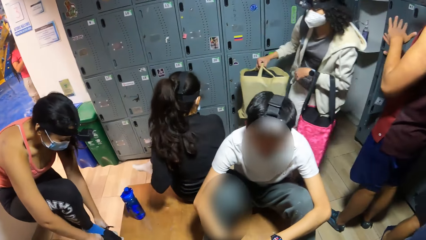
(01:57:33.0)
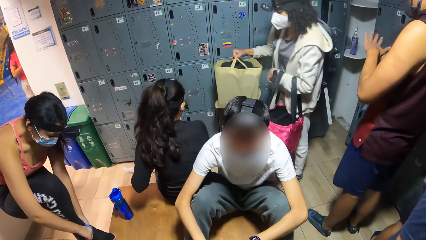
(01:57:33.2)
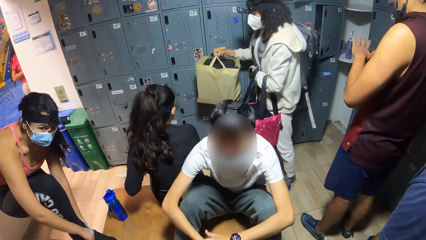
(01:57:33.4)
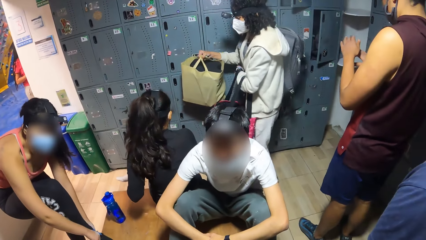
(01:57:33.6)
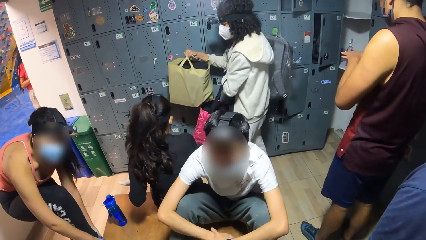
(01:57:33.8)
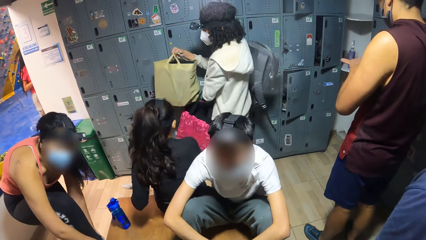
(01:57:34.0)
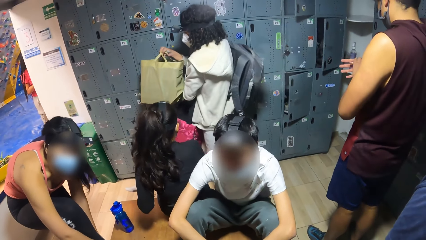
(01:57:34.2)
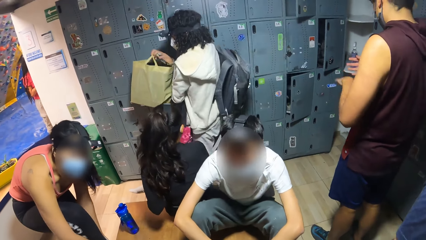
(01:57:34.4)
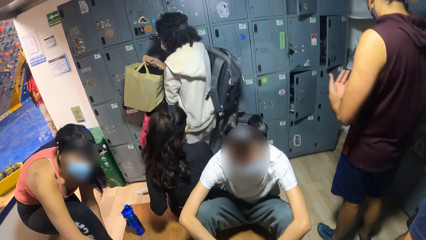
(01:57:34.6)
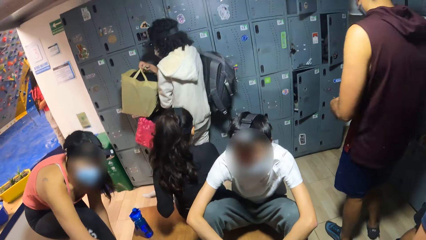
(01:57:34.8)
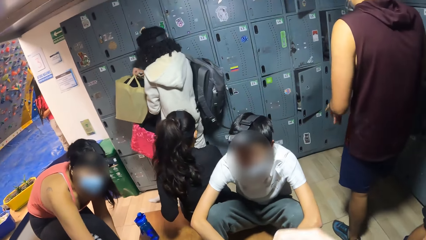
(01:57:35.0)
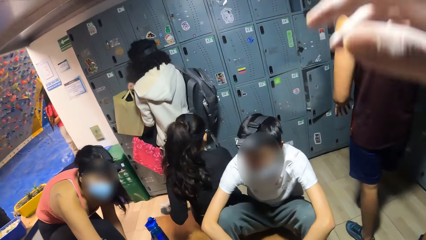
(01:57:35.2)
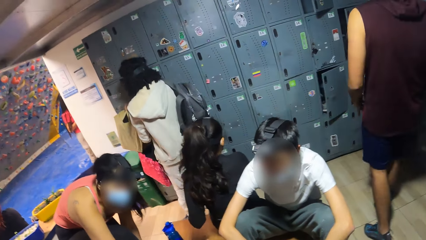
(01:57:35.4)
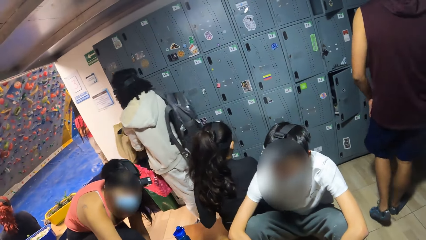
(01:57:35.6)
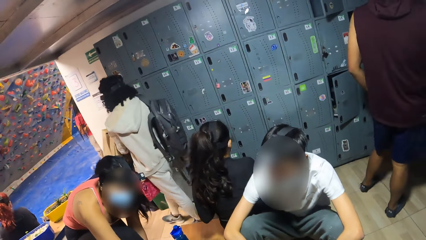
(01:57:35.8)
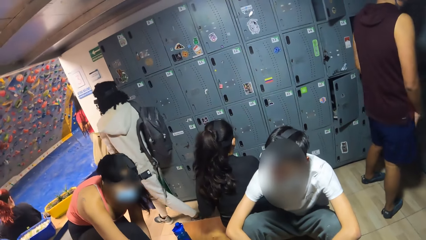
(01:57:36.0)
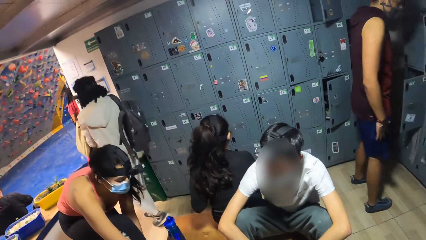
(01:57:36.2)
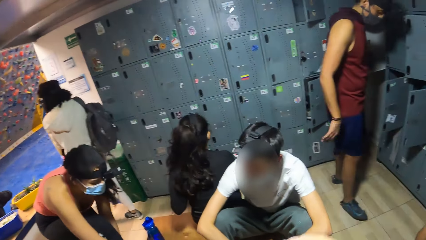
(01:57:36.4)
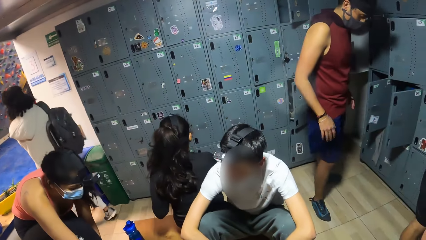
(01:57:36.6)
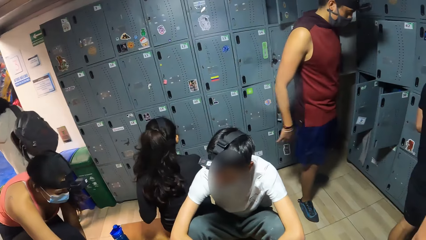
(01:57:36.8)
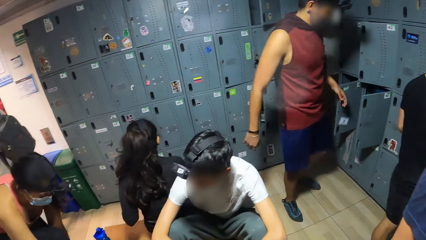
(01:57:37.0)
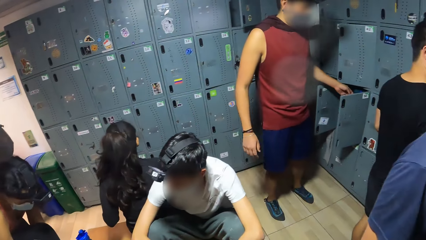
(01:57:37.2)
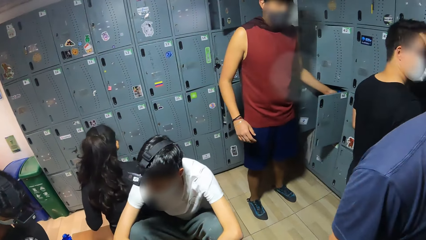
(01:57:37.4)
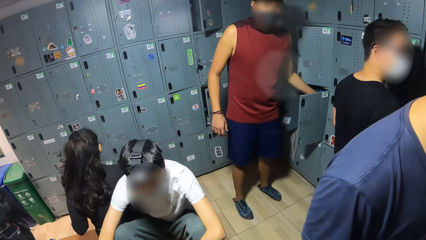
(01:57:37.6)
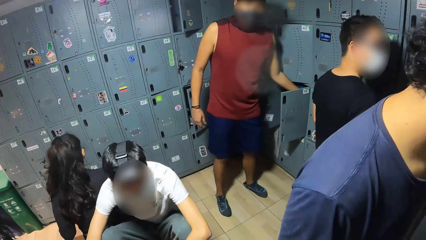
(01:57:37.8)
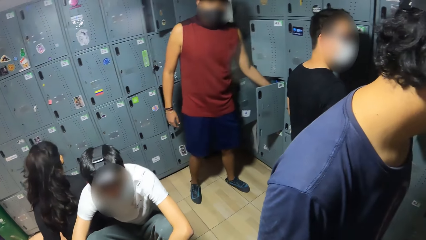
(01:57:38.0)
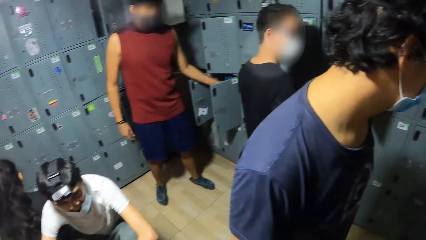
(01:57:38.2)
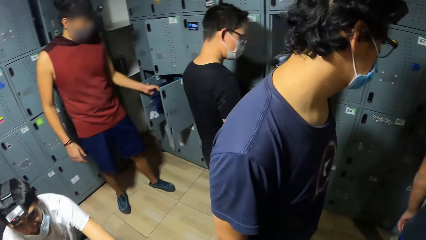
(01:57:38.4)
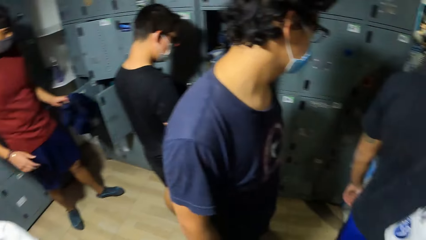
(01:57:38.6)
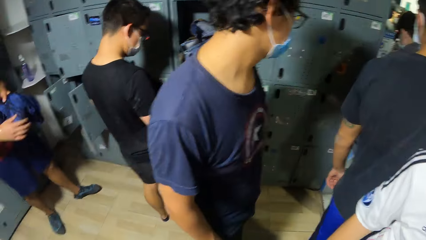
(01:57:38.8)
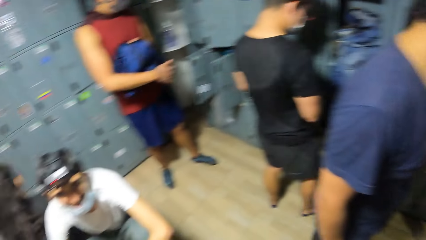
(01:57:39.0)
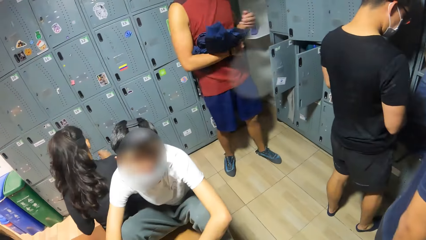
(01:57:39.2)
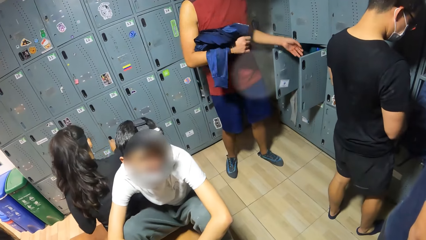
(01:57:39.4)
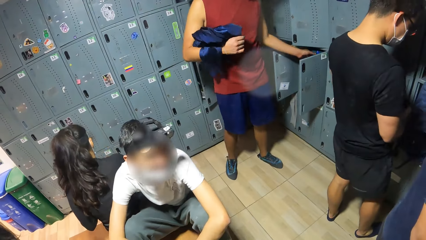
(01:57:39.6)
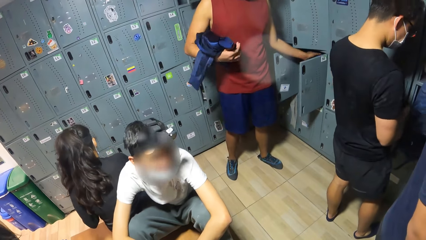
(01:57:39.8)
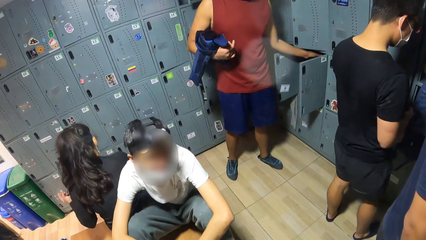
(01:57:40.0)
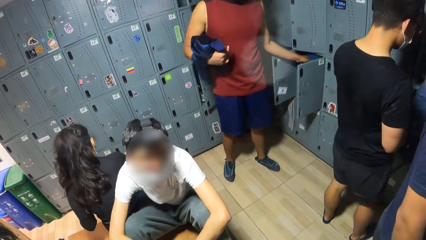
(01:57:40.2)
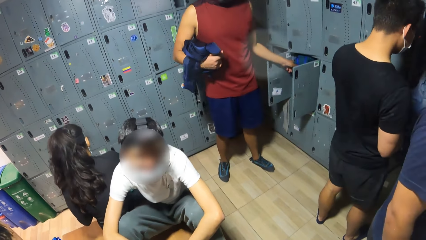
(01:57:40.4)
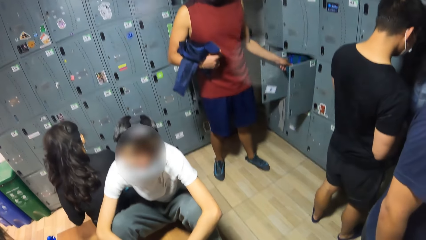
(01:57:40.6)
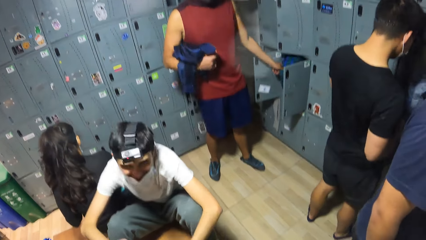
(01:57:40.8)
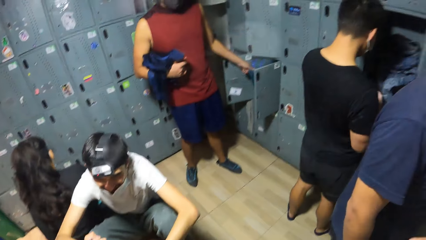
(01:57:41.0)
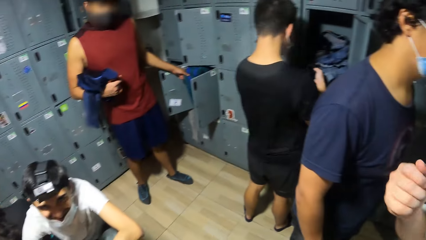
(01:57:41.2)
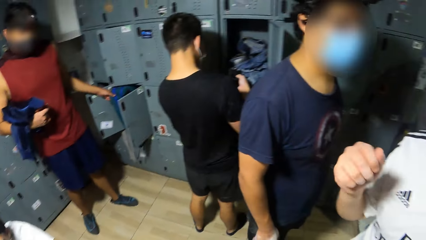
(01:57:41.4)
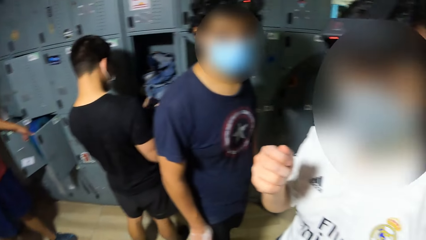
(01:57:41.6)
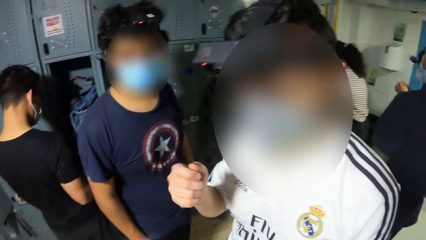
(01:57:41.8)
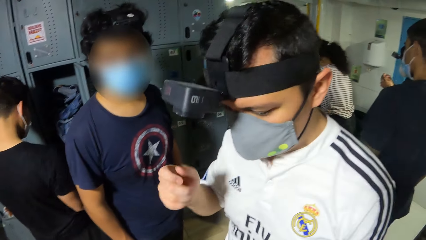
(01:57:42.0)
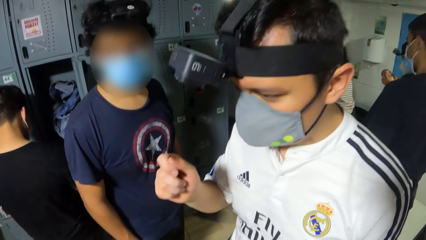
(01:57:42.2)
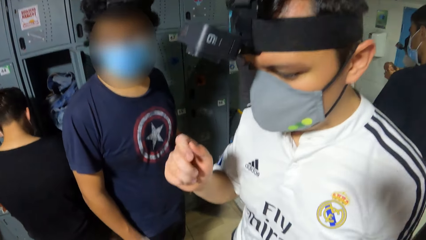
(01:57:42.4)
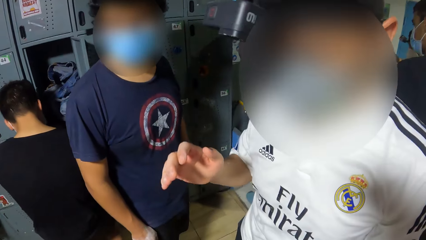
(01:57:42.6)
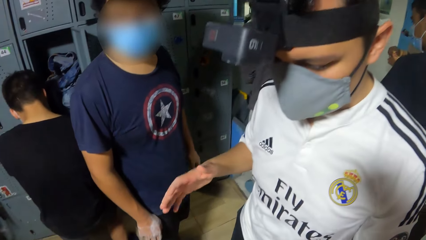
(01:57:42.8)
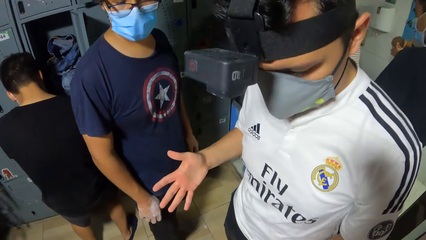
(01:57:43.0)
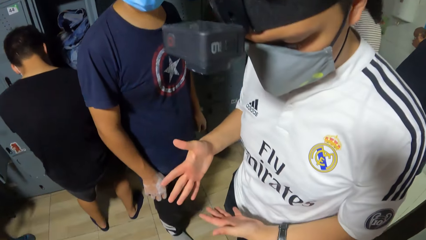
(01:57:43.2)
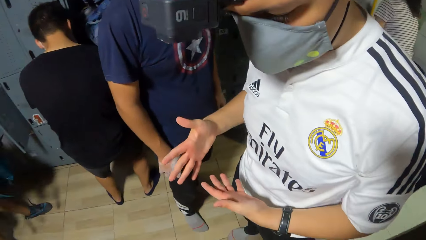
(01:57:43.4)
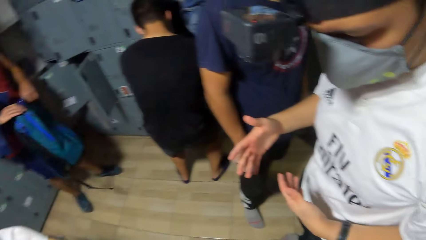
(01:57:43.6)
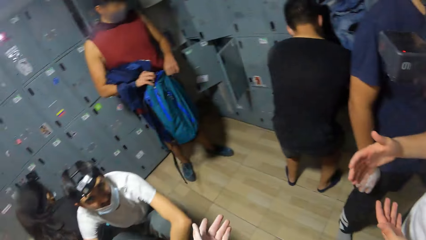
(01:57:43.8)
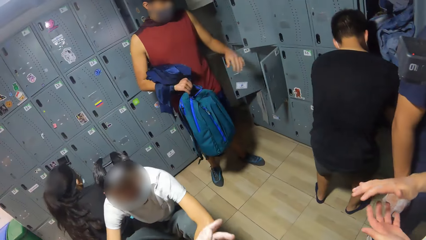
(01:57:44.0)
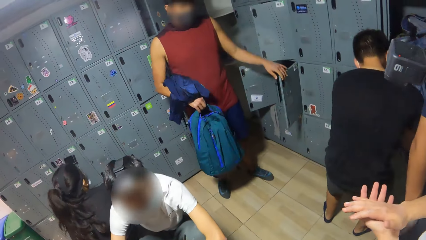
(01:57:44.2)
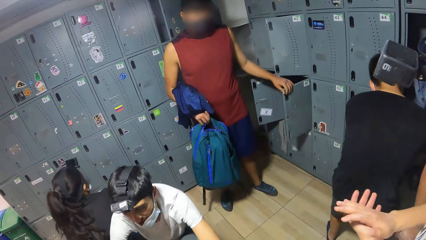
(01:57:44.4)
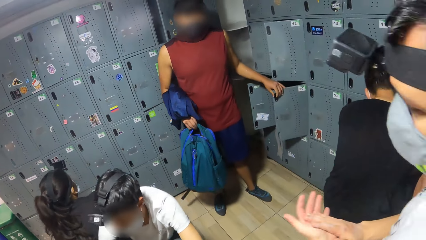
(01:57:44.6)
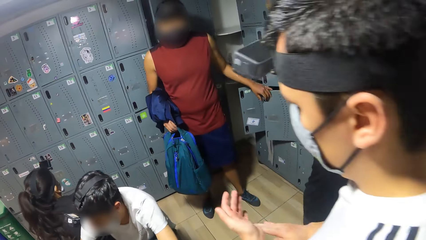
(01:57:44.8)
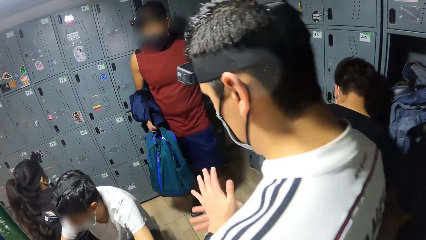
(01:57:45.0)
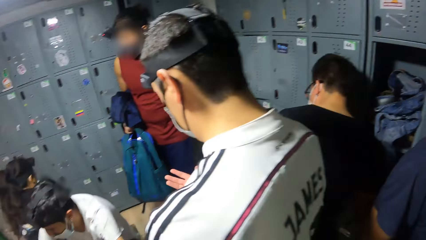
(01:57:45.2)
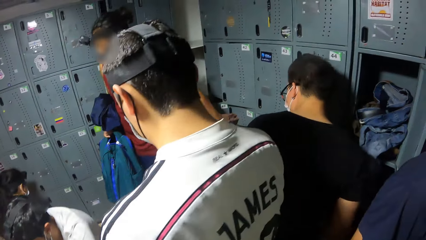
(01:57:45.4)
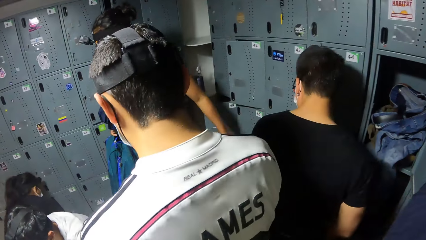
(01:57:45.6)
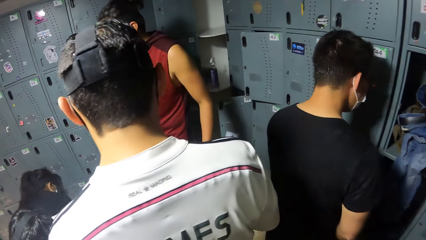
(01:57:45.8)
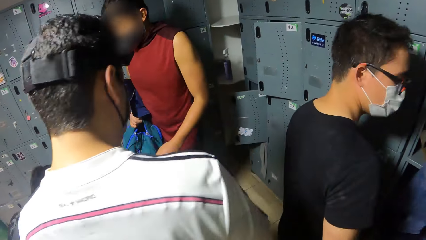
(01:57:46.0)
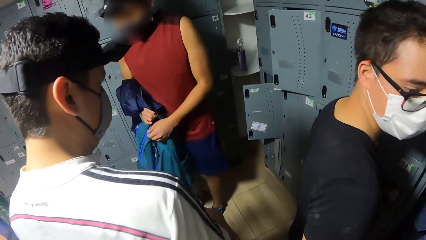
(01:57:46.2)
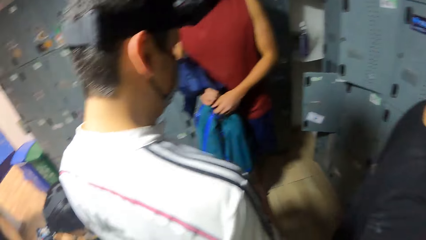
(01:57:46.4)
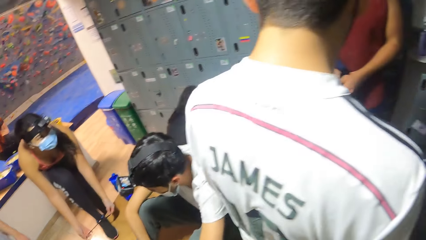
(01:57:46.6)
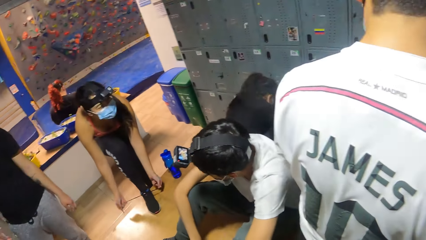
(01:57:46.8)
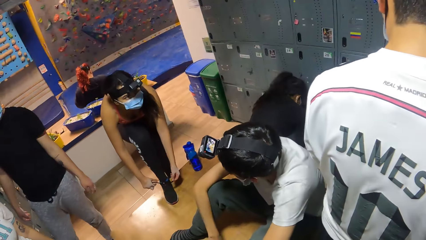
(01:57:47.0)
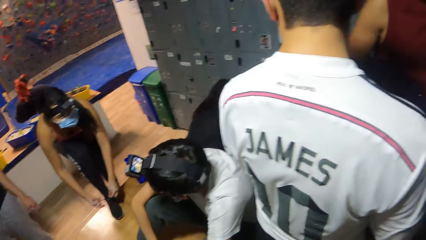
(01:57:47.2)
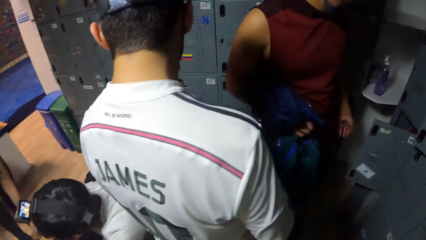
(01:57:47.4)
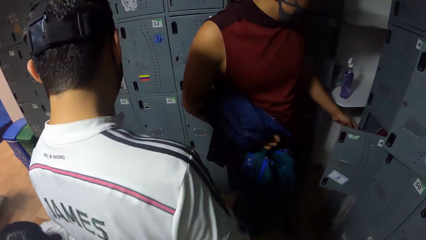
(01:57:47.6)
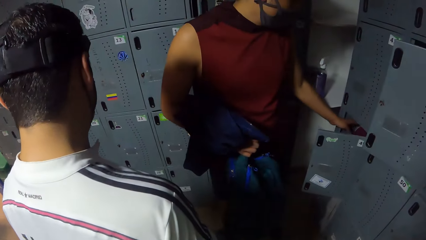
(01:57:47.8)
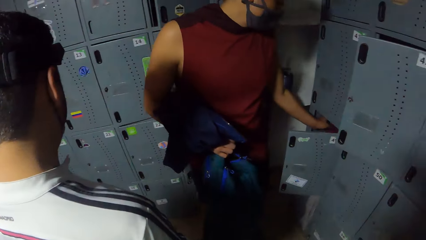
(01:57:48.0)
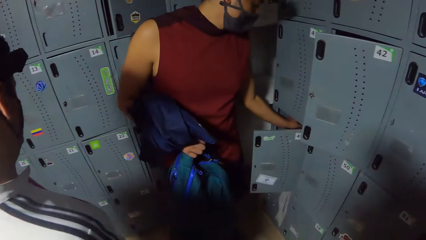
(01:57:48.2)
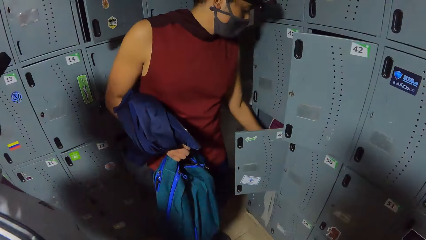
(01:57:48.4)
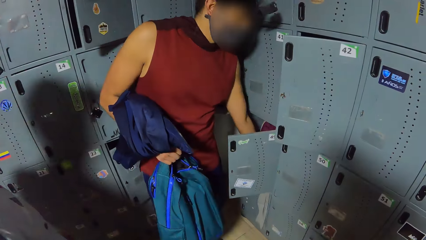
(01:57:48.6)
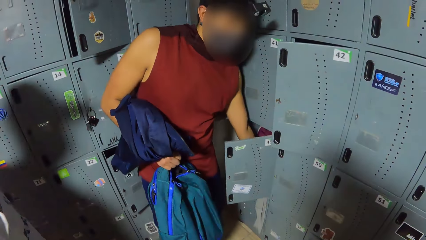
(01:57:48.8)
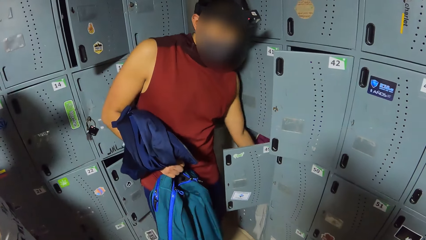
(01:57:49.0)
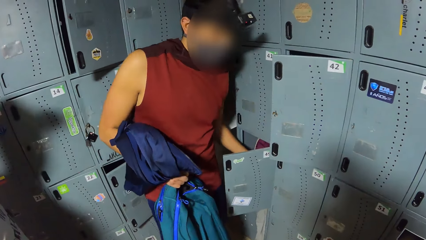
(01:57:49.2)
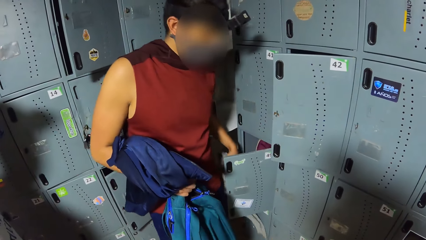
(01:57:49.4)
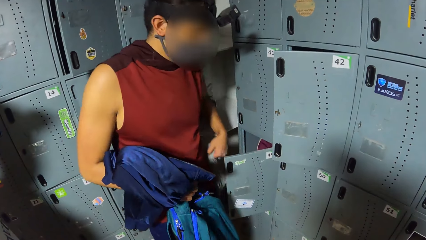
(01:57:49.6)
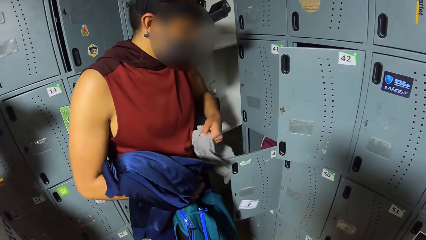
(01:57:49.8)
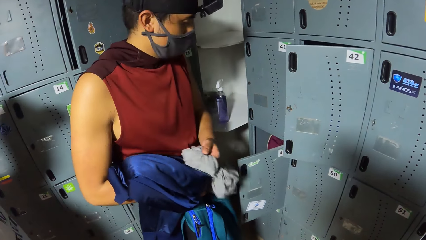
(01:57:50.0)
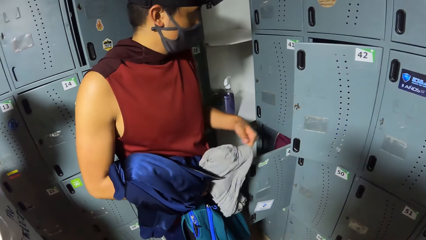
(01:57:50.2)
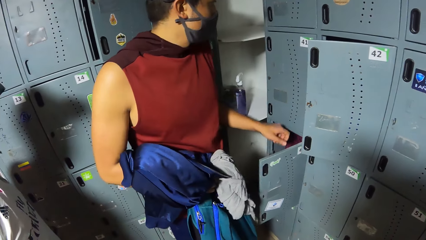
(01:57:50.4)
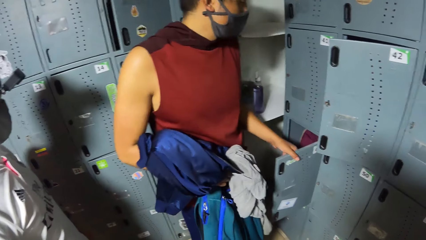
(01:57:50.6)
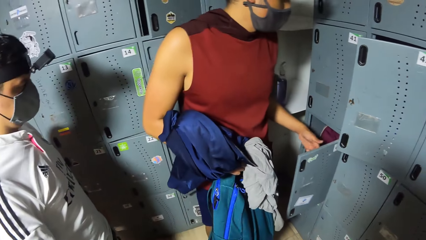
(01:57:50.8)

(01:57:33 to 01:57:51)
The woman wears a shoe on her right leg on the table with both hands. The camera wearer converses with a man. They raise a hand, lower the hand, and look around the room. Another man gesticulates with his right hand. The other man converses with the camera wearer. The camera wearer looks around the room.
